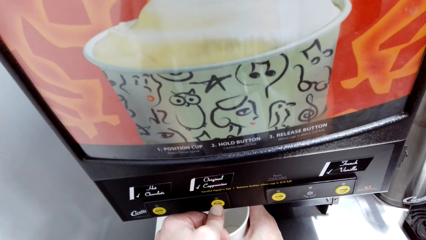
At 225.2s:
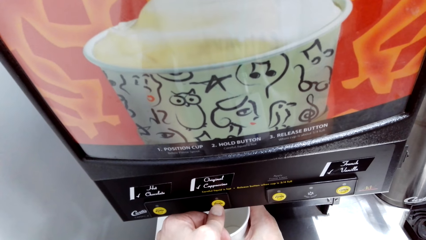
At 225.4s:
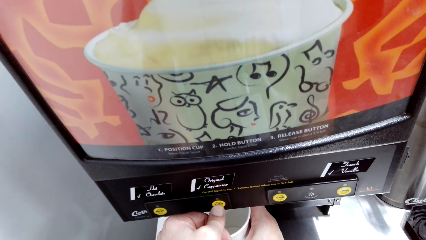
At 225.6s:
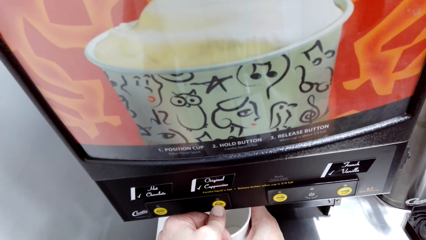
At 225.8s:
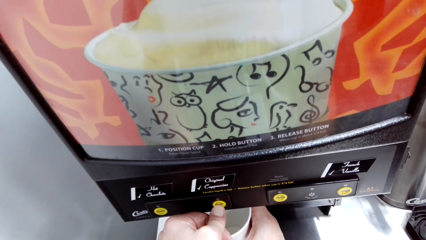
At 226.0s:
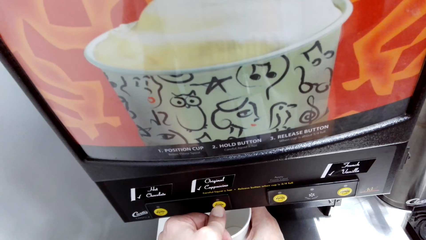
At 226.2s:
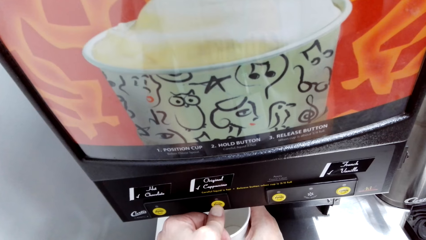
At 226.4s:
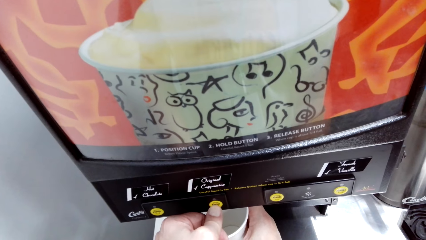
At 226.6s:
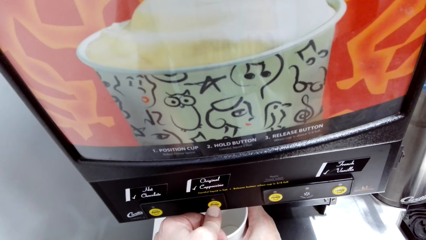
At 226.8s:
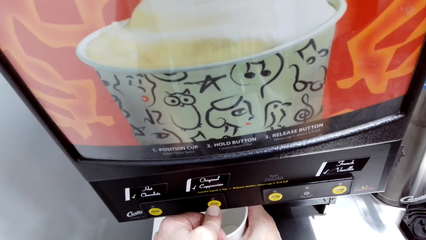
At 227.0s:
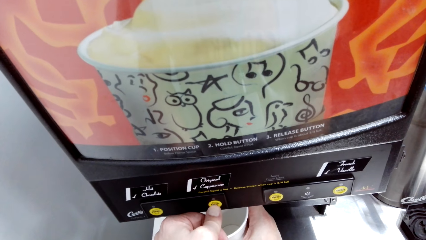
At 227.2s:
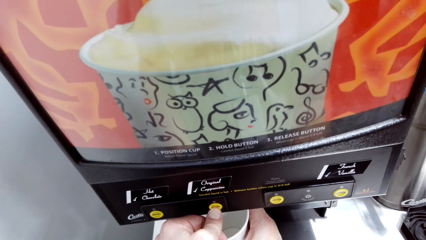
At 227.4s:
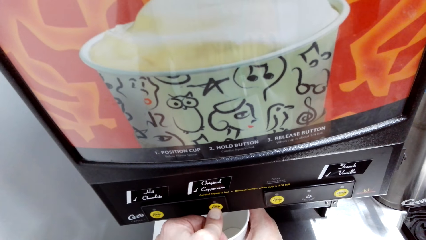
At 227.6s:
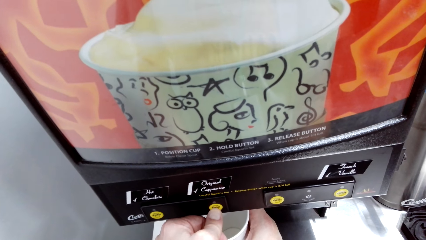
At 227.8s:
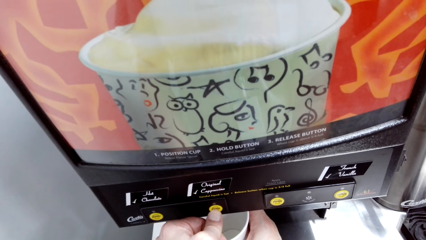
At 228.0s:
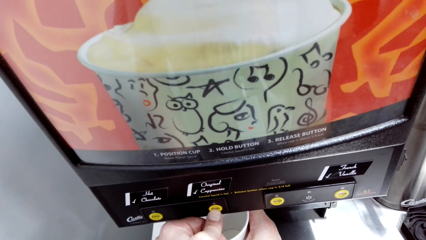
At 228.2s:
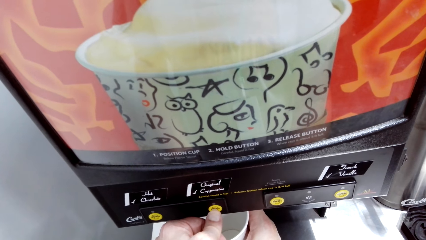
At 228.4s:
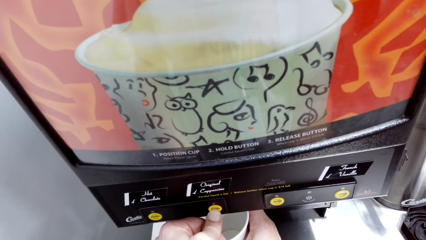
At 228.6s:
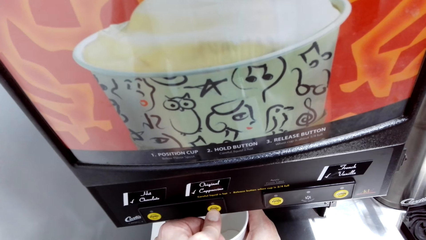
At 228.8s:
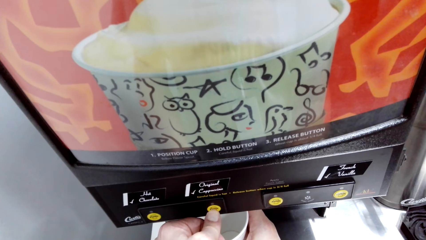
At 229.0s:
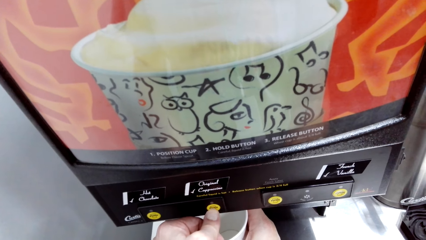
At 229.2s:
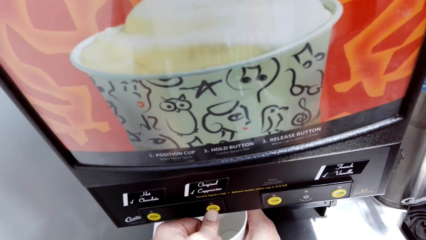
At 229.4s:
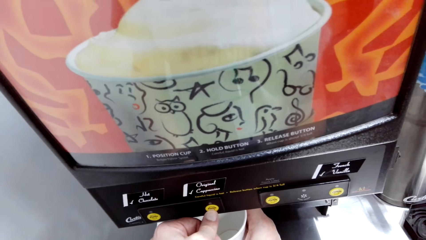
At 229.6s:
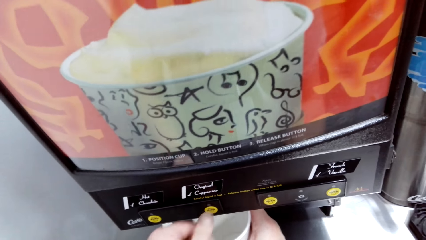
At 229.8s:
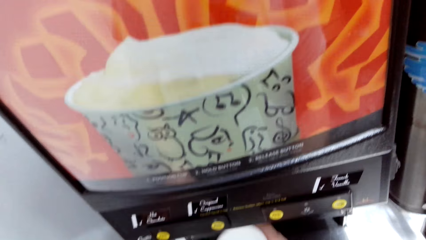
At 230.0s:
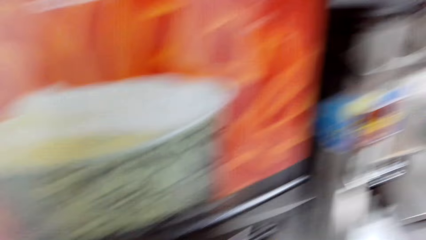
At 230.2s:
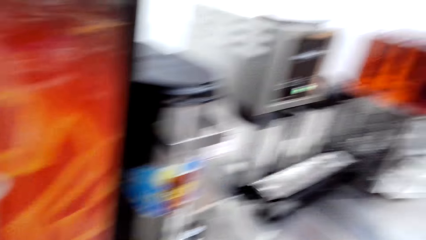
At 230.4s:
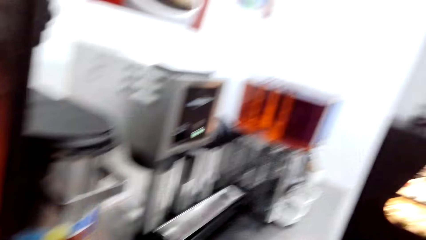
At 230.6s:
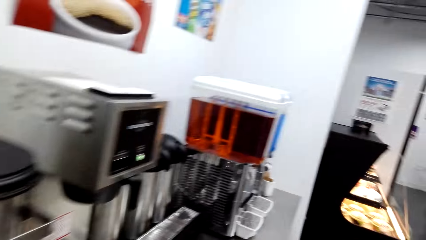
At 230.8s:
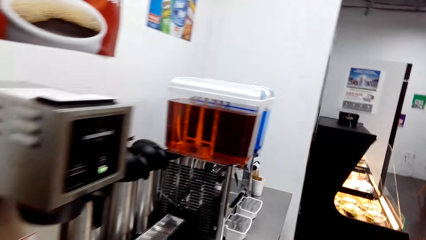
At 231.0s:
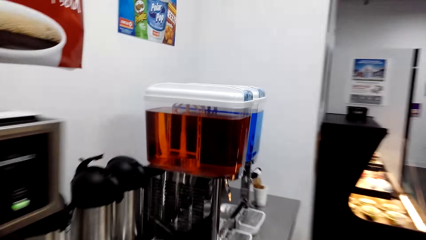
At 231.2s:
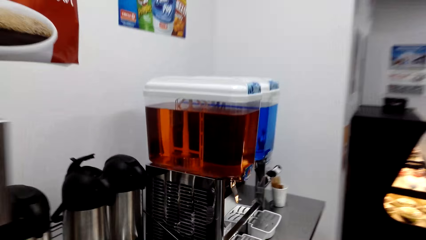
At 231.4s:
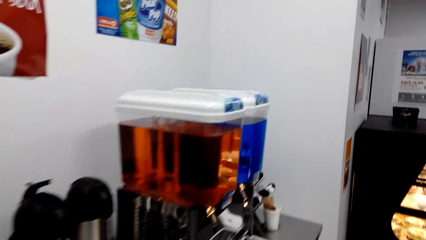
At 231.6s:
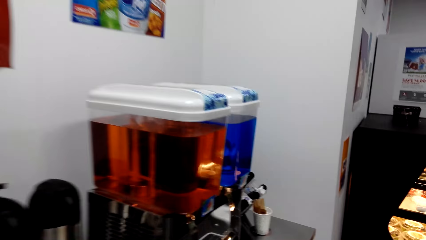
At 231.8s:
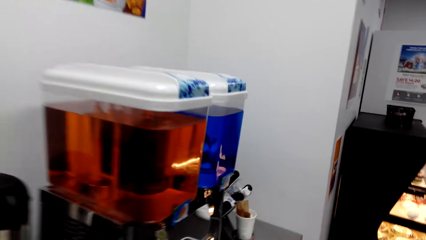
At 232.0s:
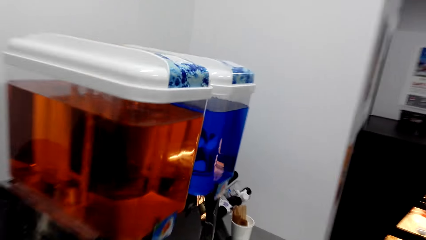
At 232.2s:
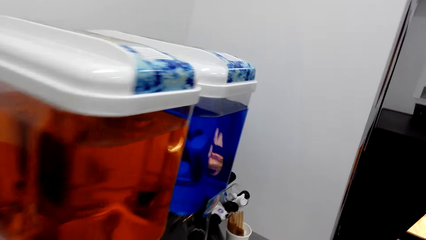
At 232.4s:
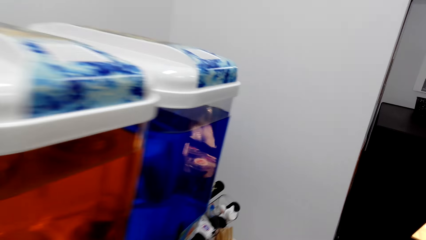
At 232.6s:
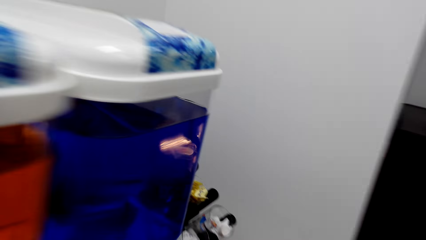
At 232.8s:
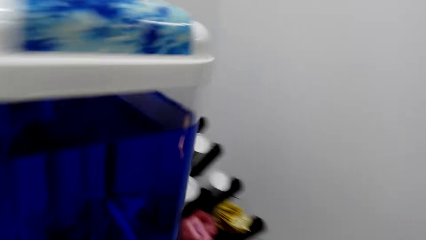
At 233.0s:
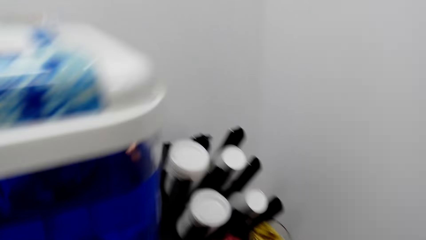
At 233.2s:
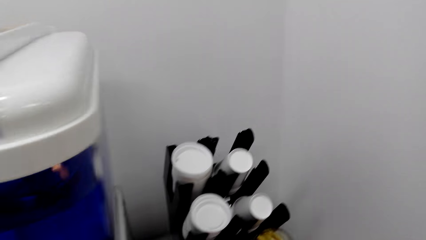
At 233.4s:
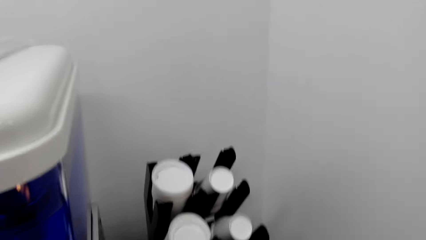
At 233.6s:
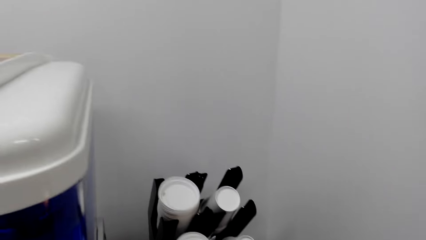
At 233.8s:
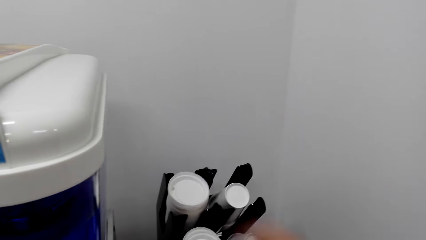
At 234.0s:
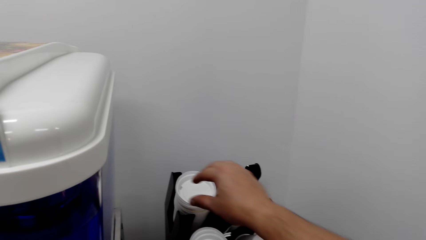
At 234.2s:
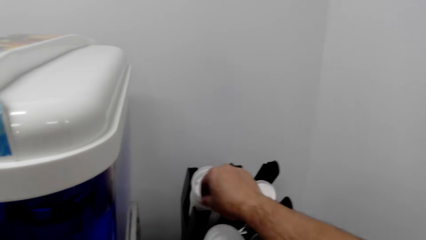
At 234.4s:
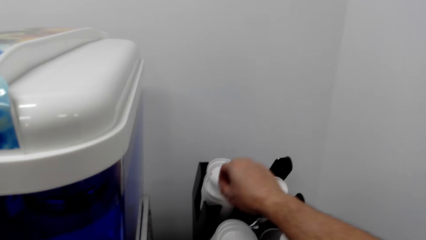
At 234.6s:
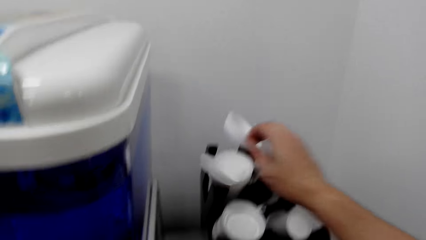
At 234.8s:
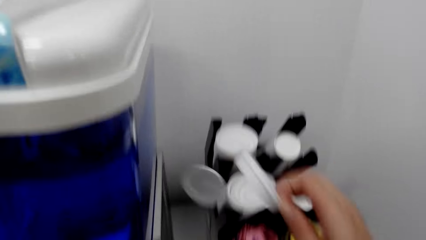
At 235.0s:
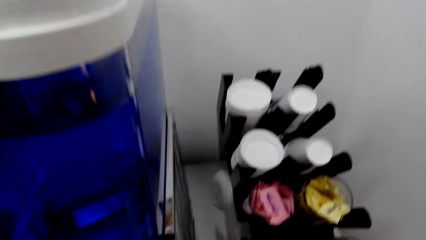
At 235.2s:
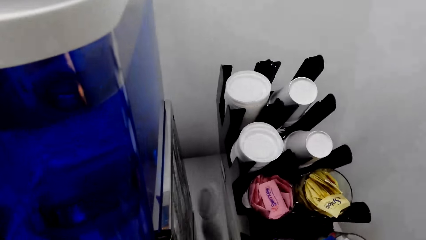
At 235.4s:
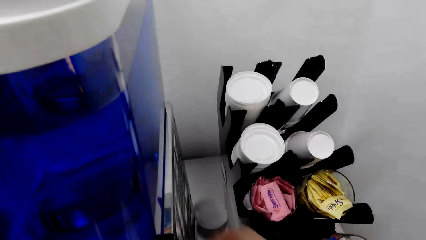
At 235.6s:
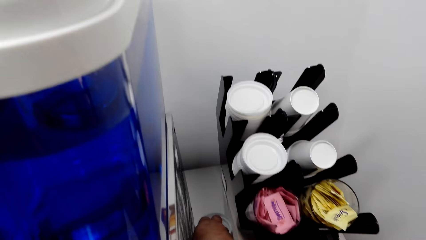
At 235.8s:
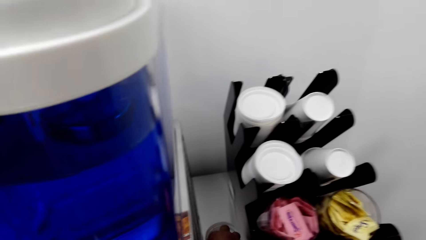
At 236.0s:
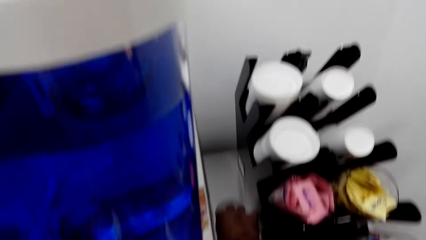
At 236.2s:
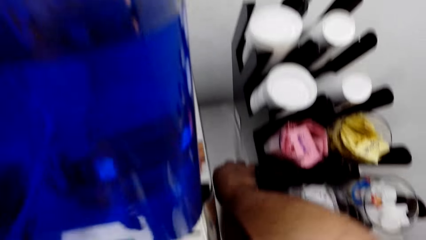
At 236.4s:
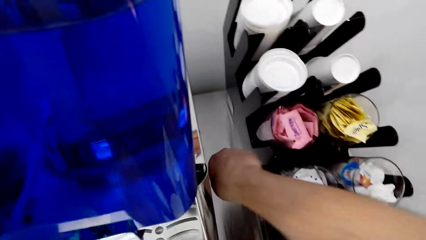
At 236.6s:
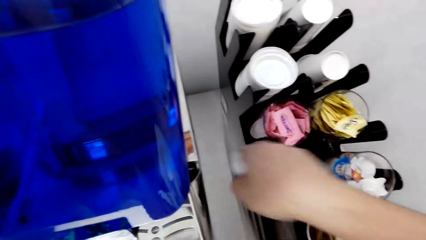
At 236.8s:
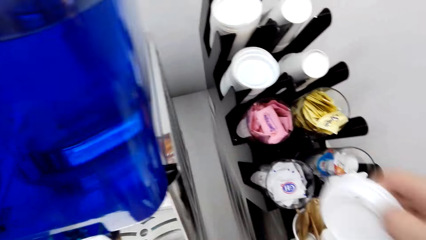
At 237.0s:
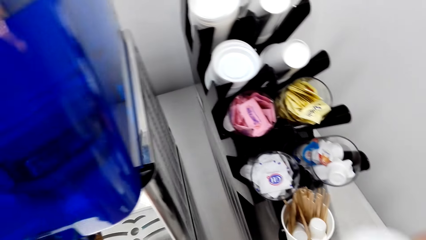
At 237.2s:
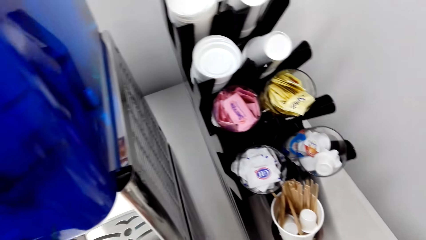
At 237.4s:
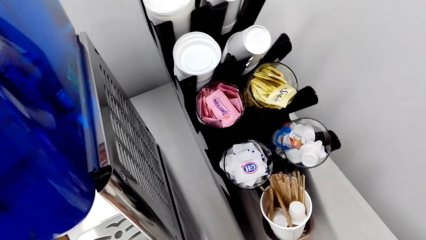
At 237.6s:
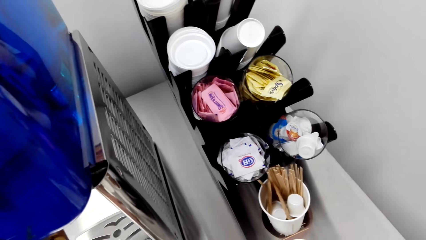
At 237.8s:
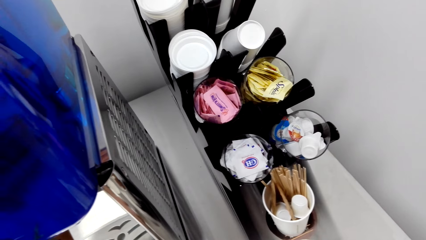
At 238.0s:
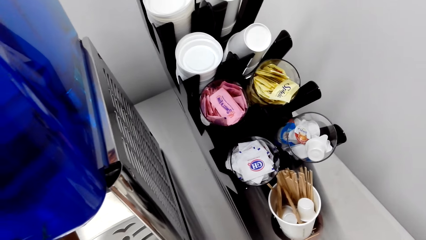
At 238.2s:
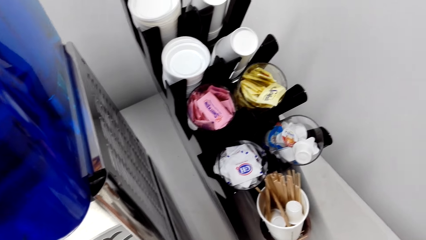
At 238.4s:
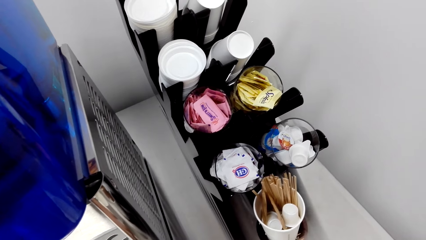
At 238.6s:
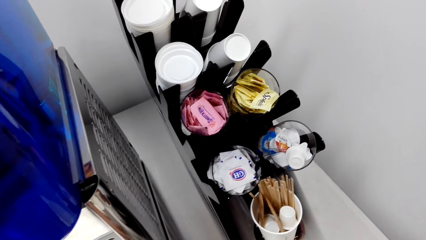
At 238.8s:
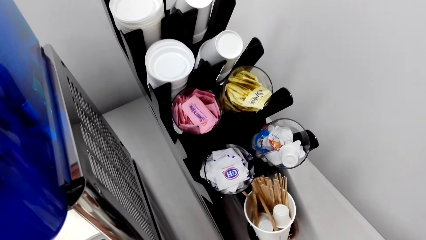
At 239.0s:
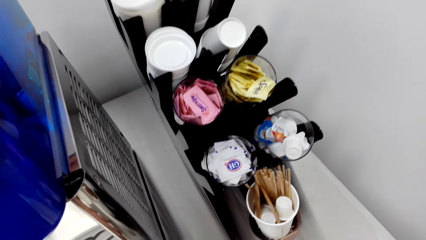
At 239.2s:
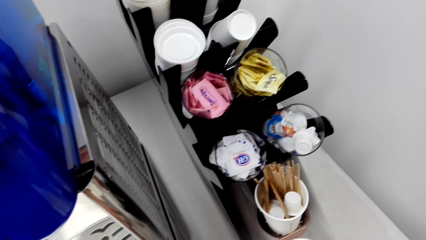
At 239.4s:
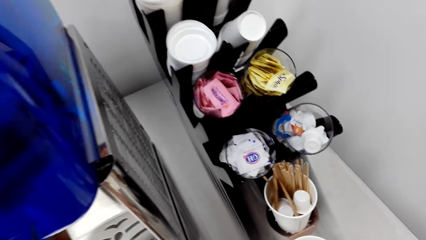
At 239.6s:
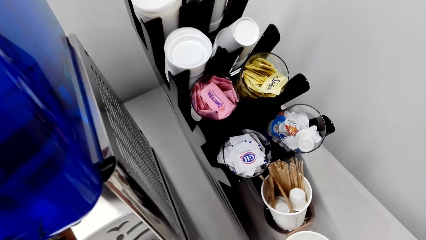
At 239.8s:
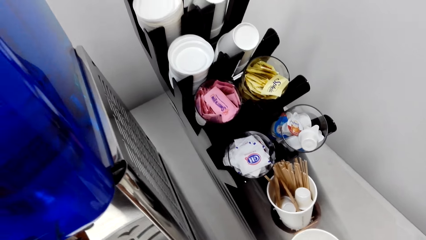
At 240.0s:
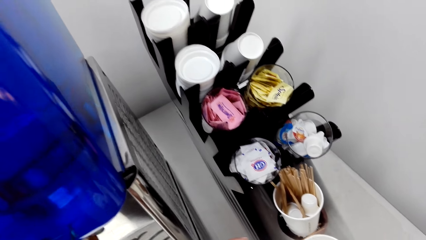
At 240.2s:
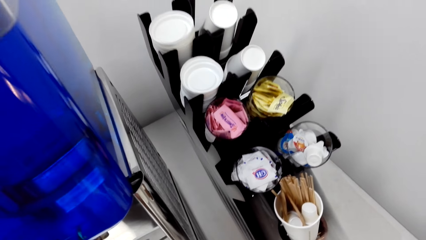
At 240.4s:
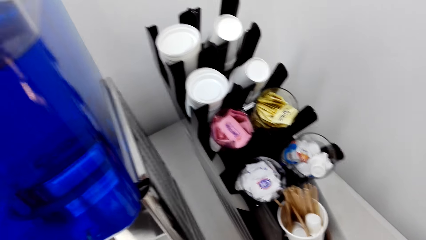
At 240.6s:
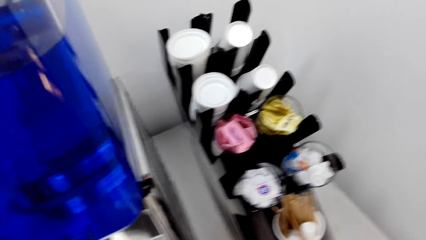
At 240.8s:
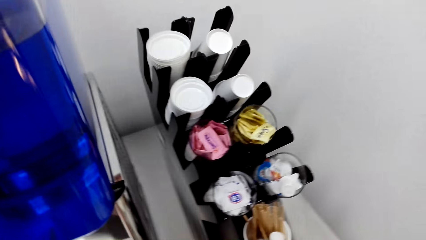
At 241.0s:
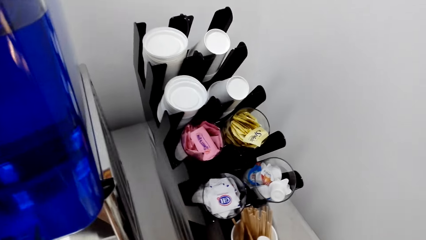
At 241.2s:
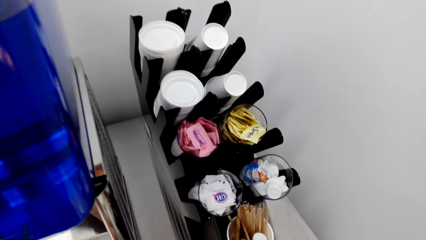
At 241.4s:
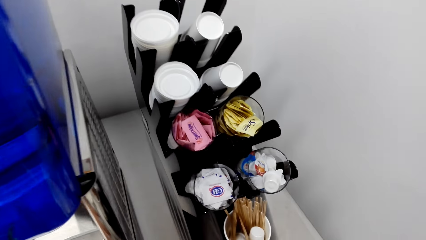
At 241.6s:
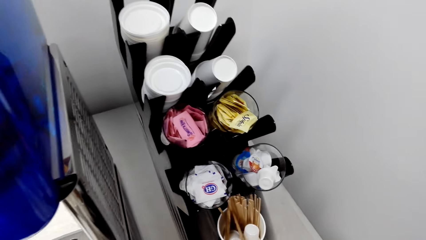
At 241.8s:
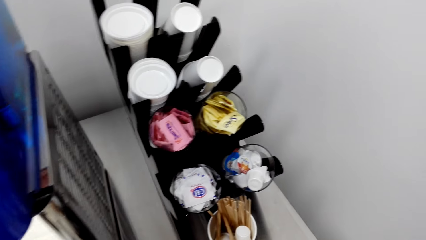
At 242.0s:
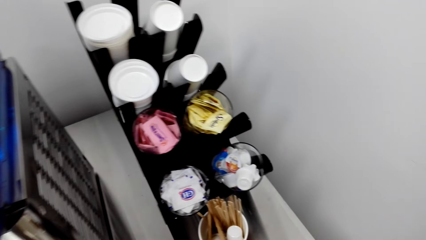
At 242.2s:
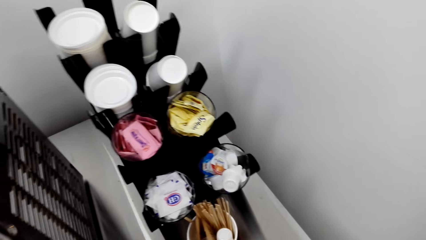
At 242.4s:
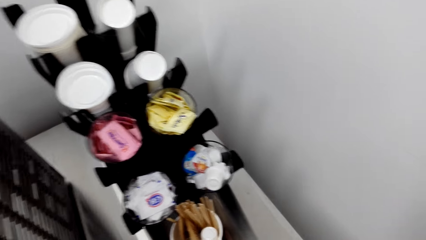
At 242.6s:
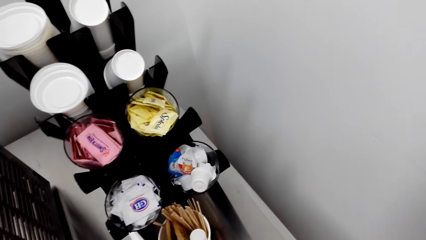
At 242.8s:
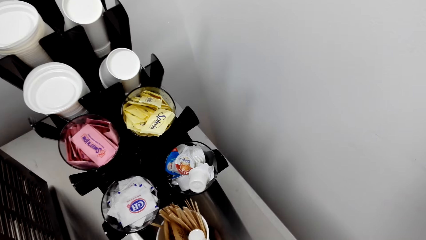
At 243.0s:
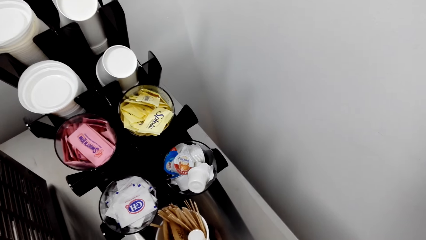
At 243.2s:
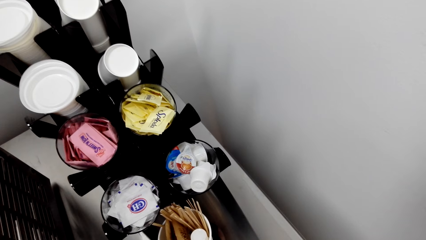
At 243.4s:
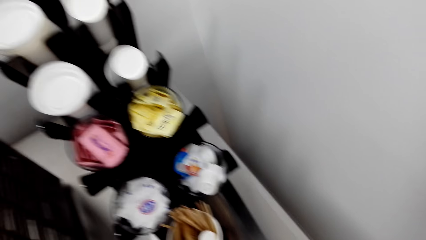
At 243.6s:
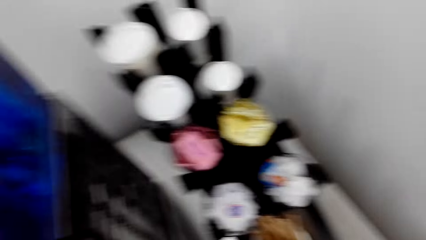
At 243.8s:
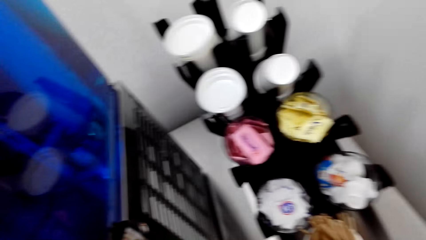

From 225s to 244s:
The camera wearer puts water in the cup. They carry the cup. They pick the plastic coffee cup lids. They pick the plastic lid again. They stare at the coffee cups holder.
